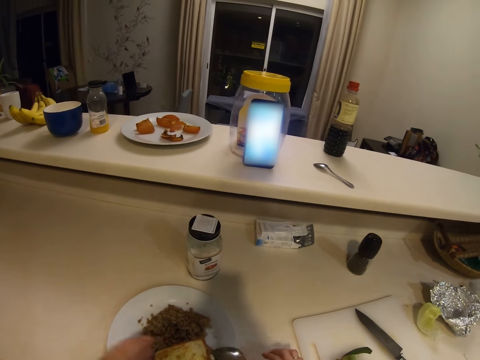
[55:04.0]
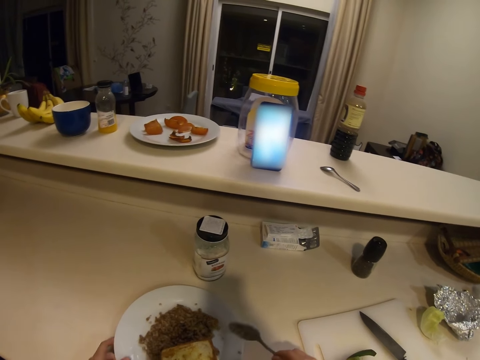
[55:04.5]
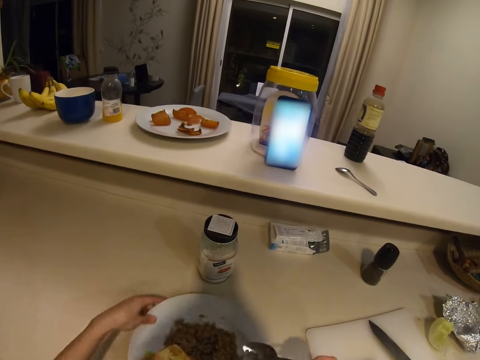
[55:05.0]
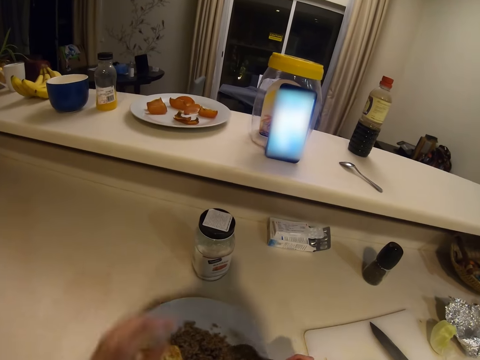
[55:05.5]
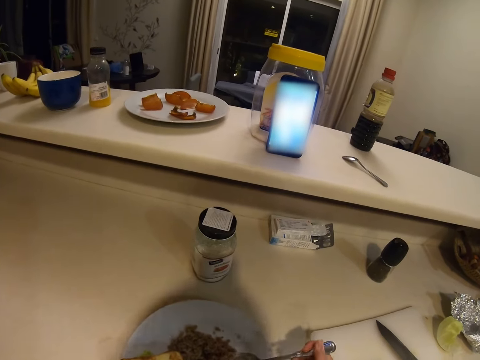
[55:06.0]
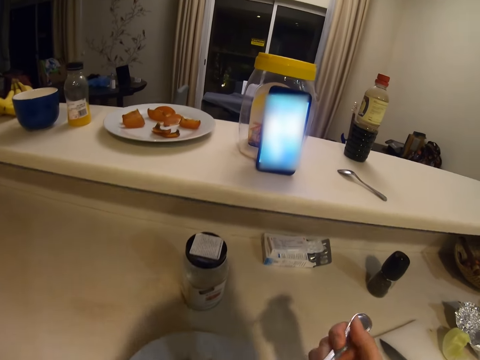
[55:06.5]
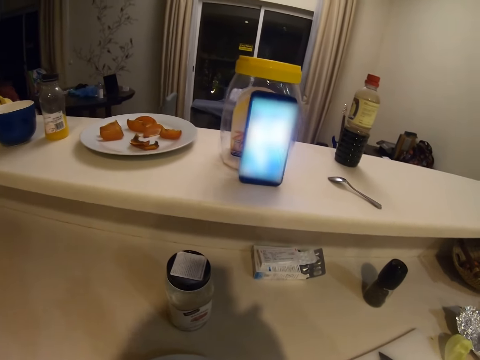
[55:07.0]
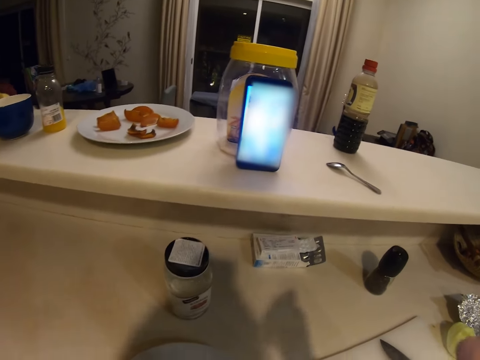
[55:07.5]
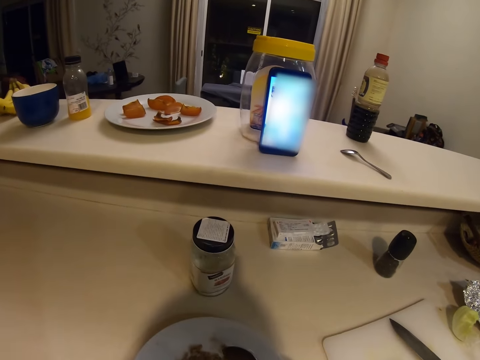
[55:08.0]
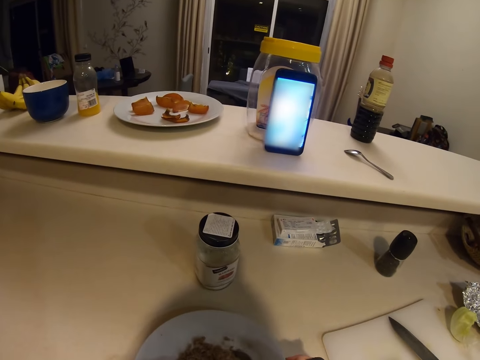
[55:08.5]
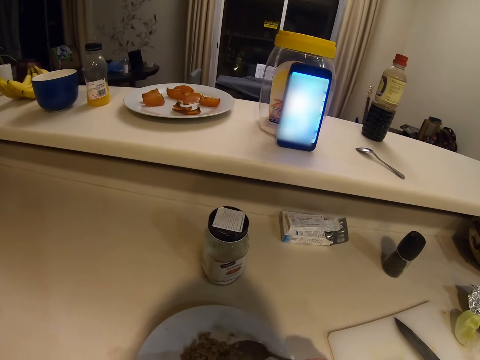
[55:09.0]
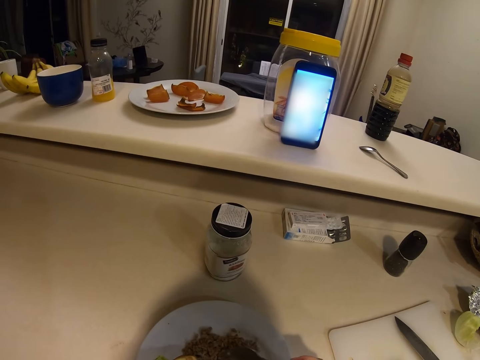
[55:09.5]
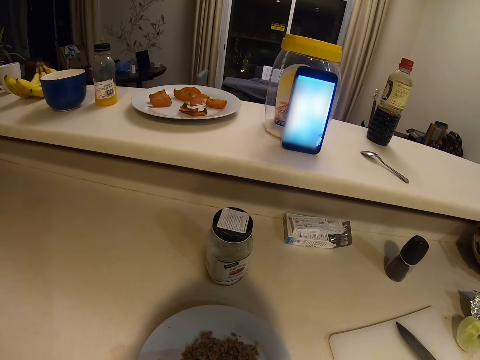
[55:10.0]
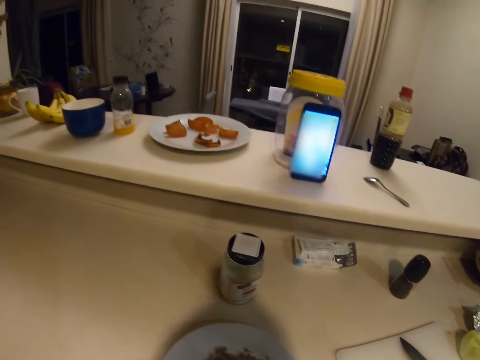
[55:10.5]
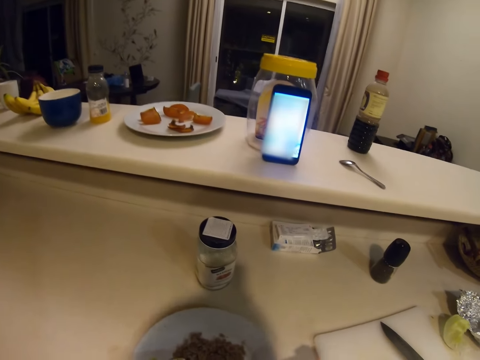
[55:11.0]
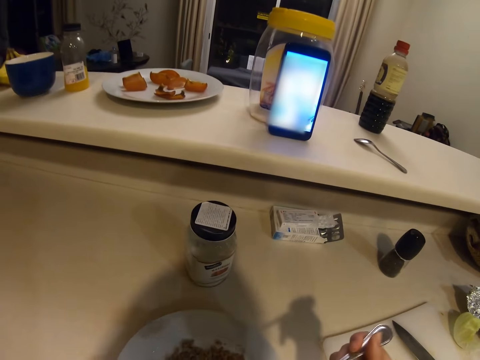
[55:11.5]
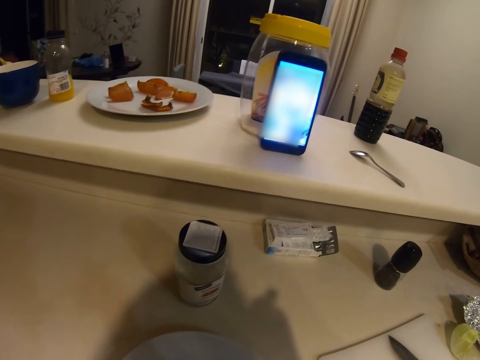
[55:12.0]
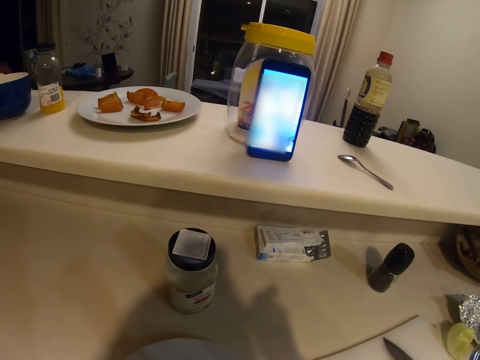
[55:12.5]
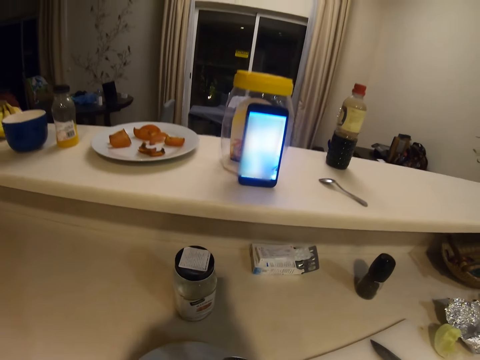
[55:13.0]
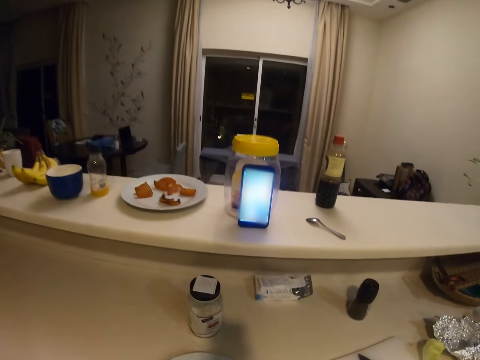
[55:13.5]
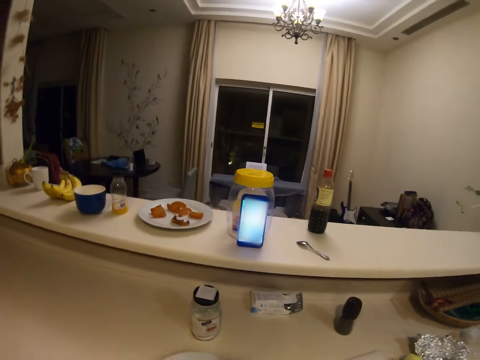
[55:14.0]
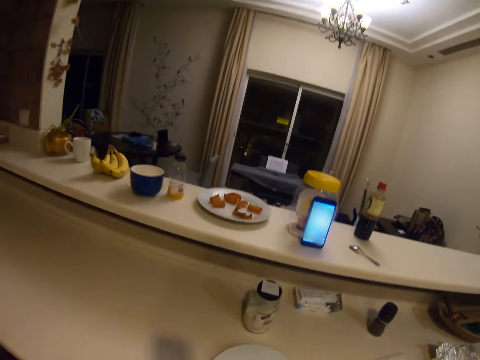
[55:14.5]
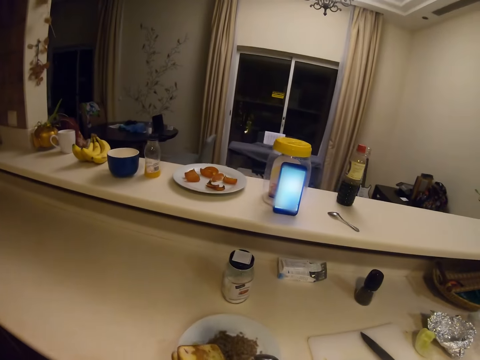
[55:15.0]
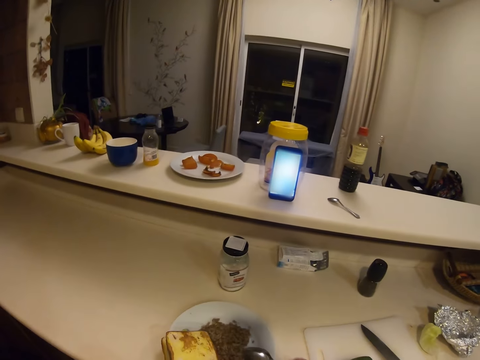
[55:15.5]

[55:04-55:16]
The camera wearer picks up a spoon. They rotate the plate. They eat a meal. They talk on the phone.

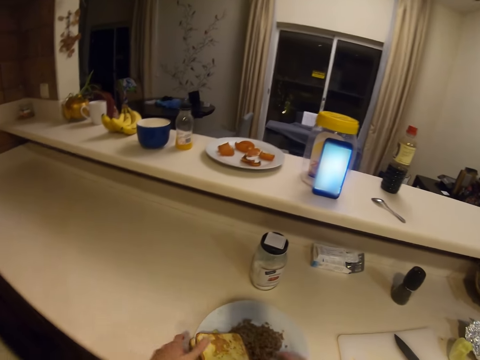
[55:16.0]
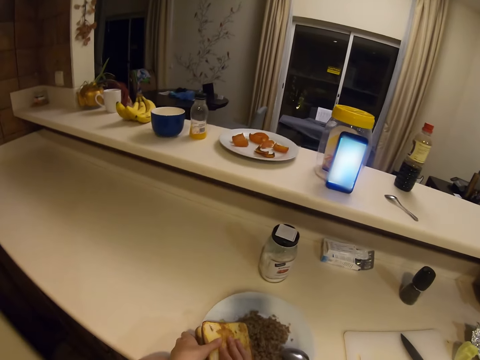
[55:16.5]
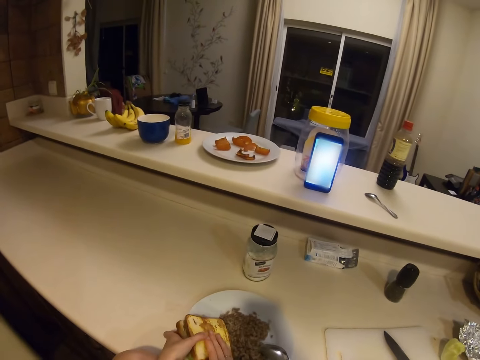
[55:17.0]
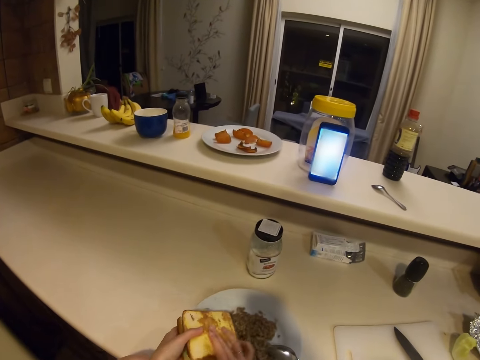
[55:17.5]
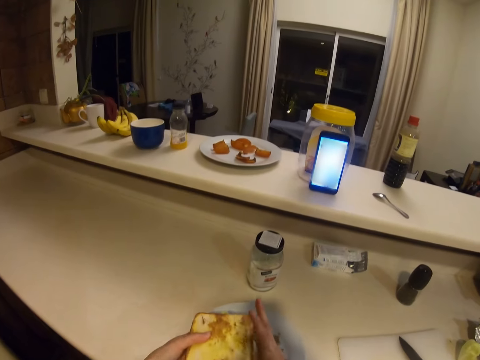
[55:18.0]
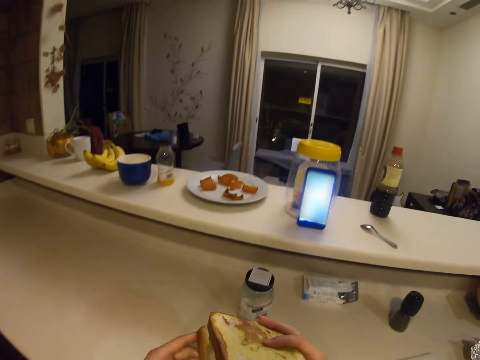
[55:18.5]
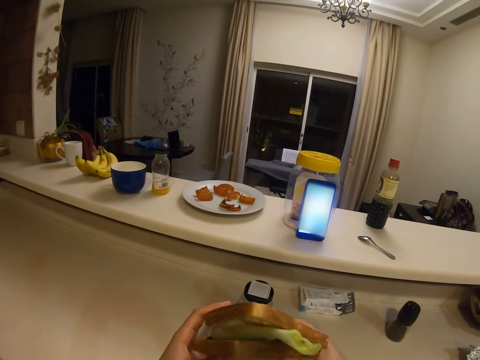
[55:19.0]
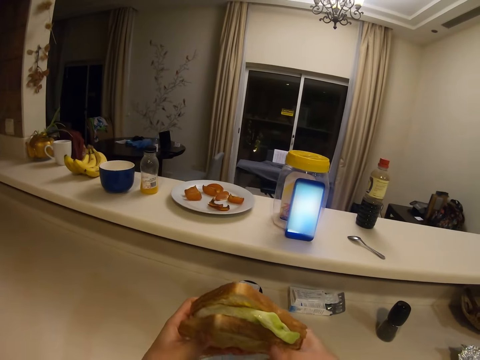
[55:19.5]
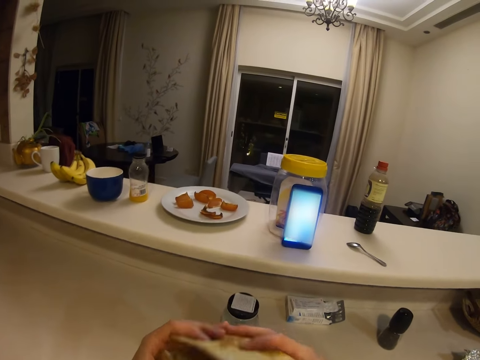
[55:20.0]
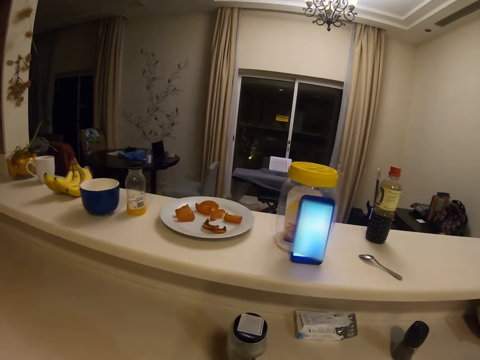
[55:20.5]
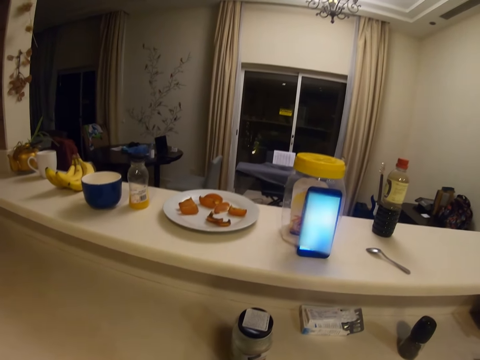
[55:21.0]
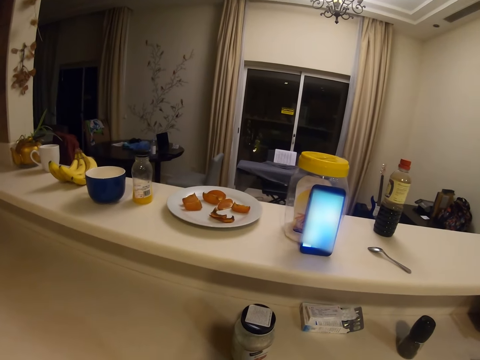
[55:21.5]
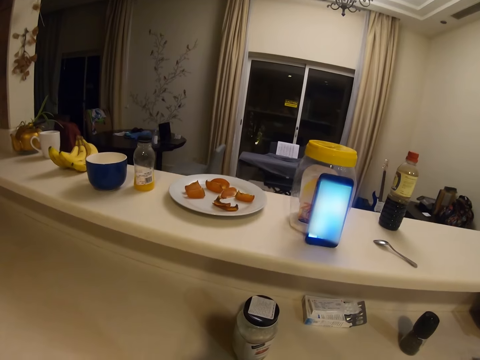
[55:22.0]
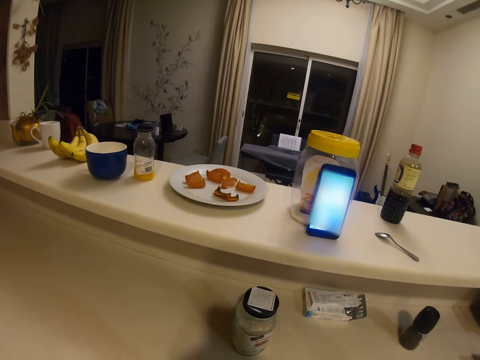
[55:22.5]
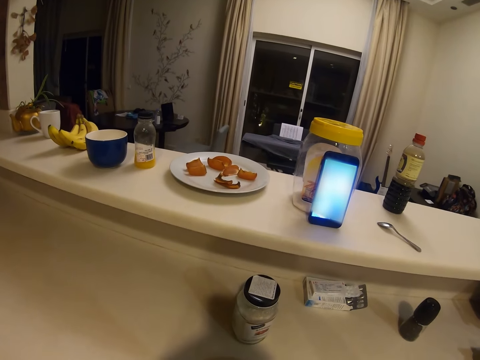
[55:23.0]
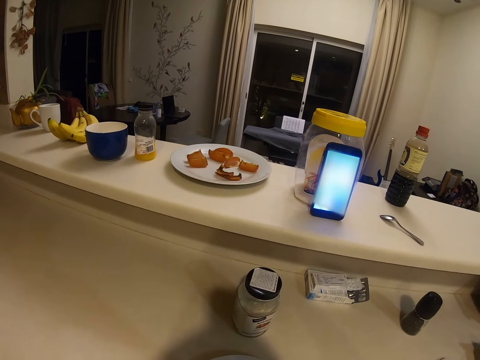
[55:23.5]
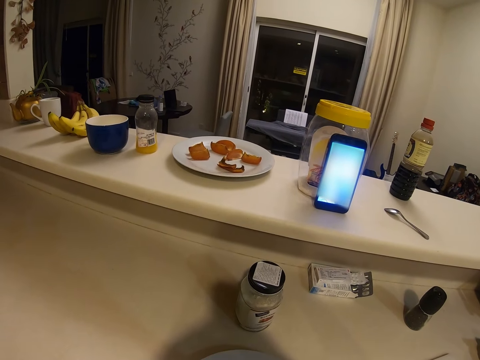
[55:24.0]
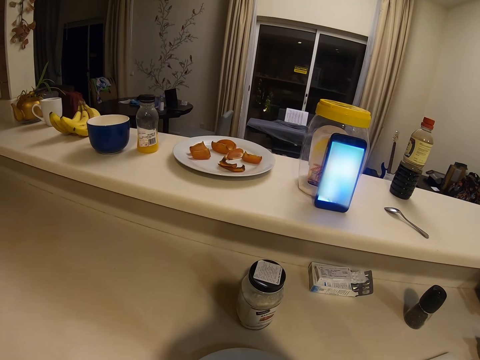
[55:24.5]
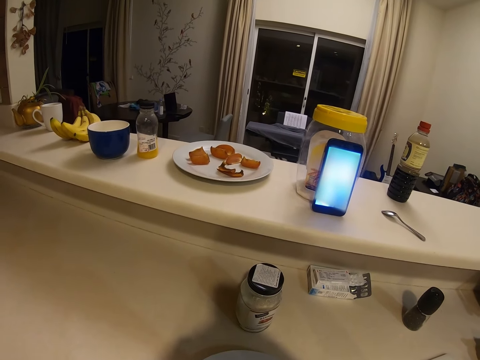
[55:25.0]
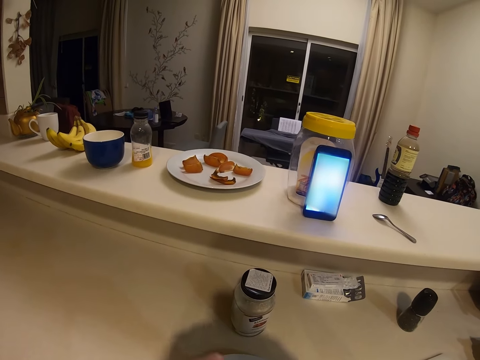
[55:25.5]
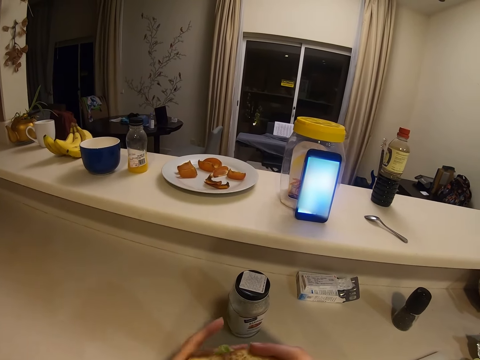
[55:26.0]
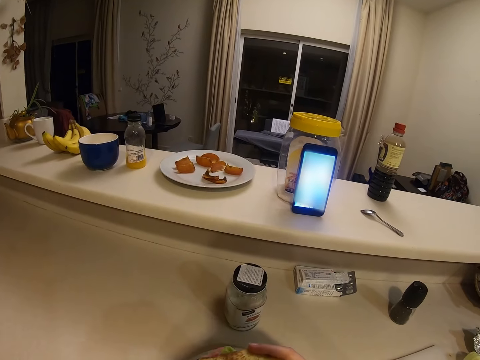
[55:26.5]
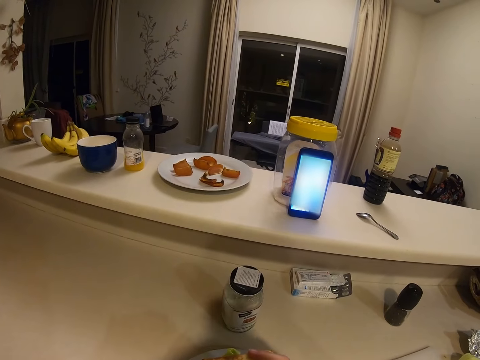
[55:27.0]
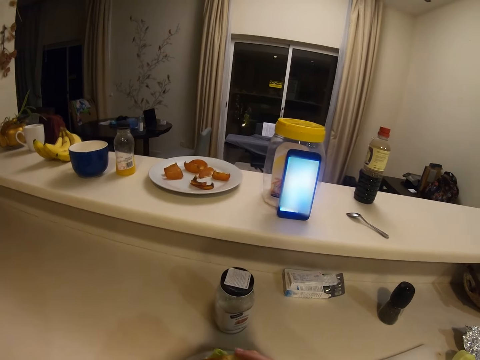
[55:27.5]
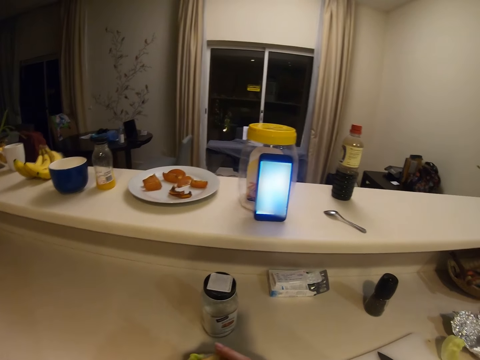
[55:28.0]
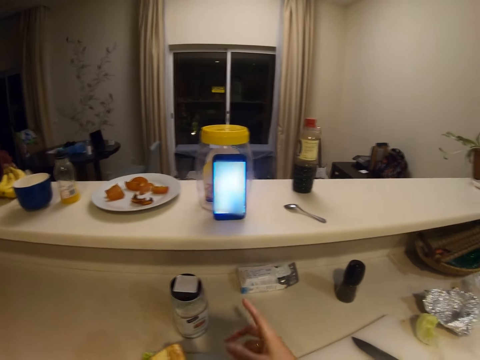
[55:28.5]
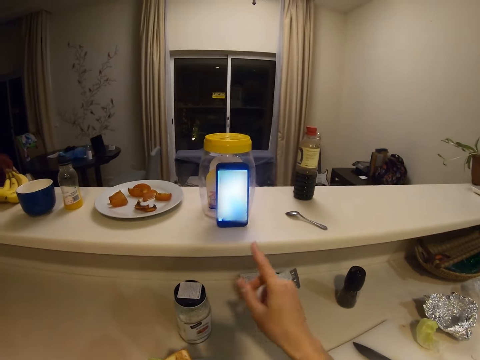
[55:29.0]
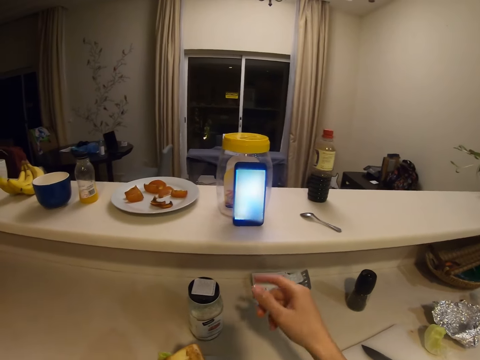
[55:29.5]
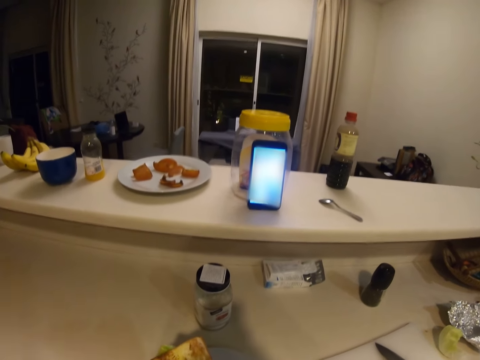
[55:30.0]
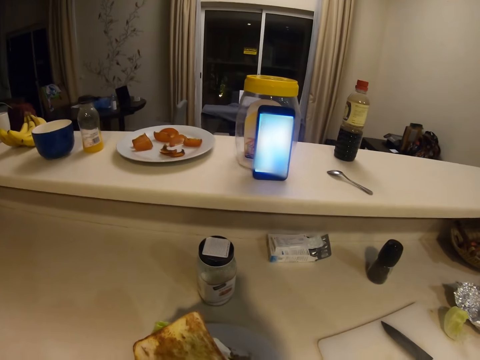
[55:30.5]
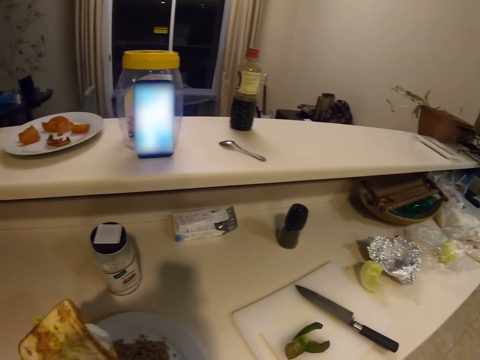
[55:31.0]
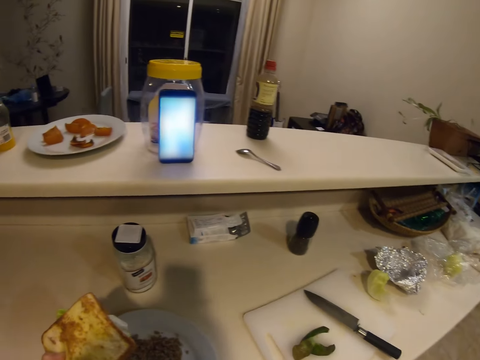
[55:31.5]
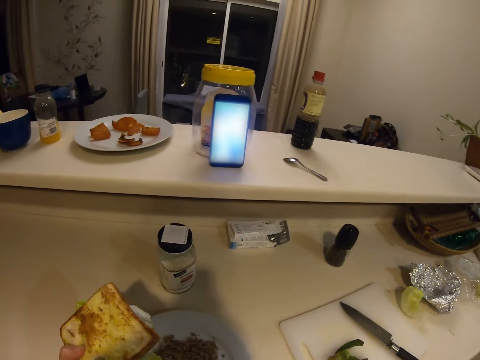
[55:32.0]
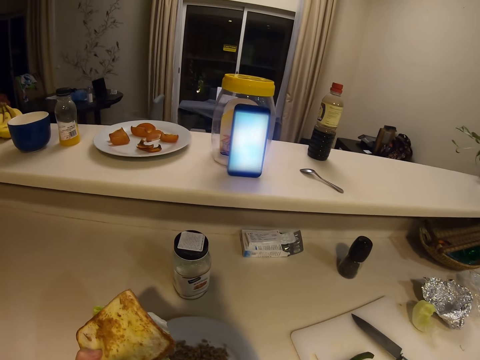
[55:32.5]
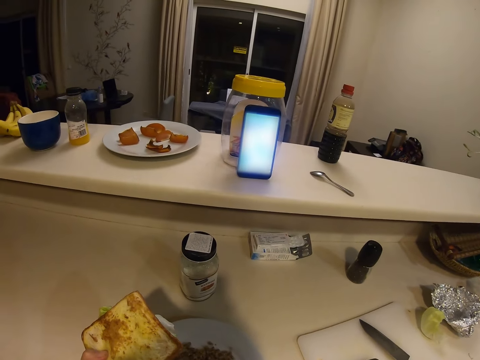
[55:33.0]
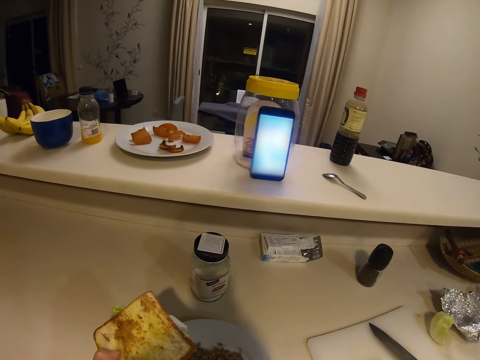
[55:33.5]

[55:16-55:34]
The camera wearer takes bread. He eats the bread. He moves his right hand. He communicates on the phone. He focuses on the phone.
